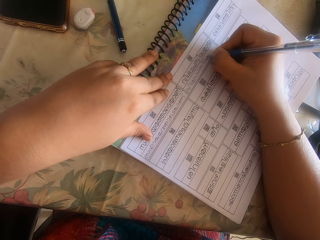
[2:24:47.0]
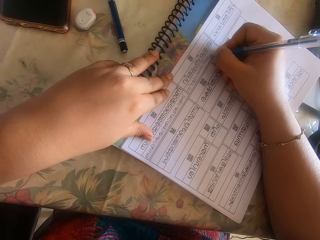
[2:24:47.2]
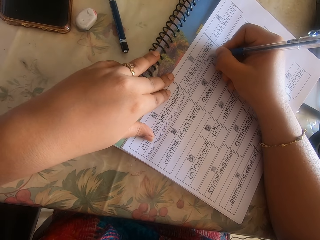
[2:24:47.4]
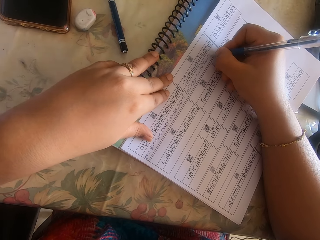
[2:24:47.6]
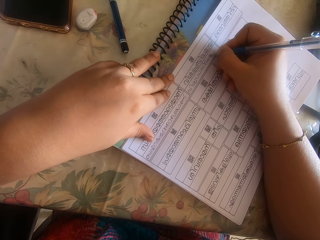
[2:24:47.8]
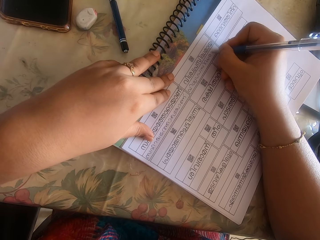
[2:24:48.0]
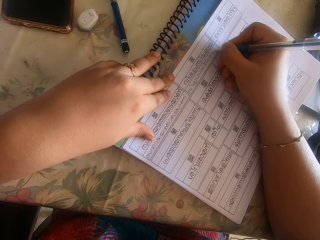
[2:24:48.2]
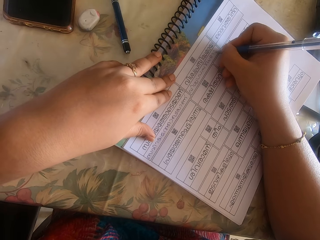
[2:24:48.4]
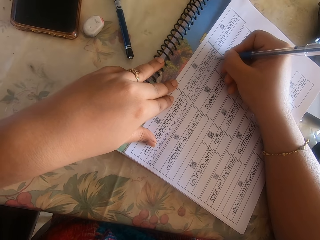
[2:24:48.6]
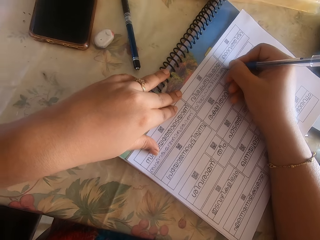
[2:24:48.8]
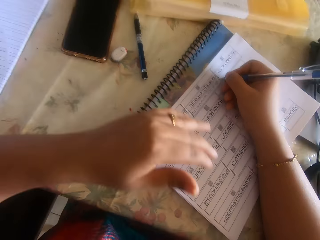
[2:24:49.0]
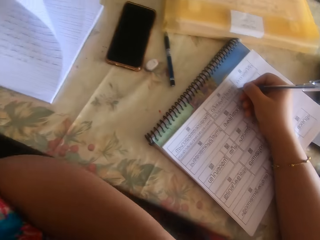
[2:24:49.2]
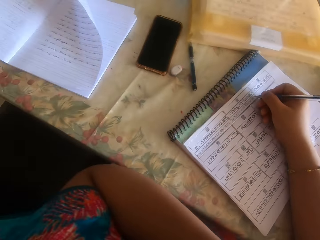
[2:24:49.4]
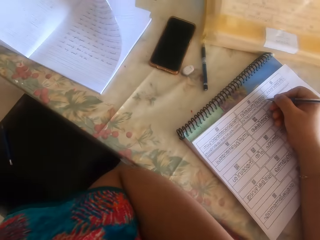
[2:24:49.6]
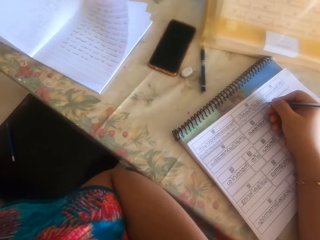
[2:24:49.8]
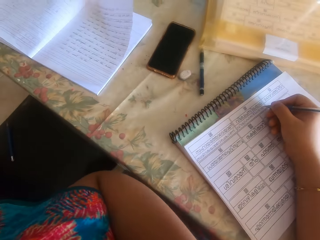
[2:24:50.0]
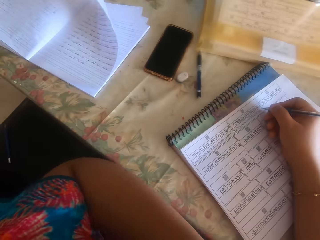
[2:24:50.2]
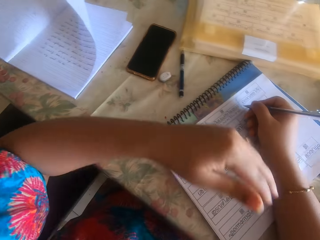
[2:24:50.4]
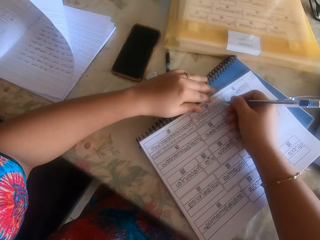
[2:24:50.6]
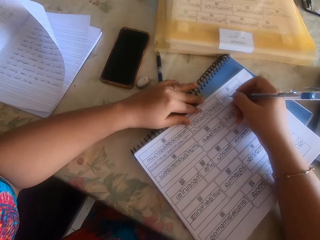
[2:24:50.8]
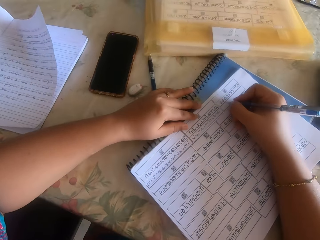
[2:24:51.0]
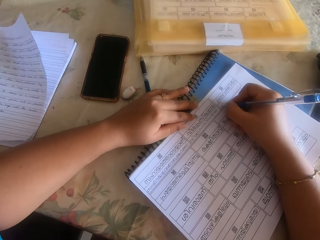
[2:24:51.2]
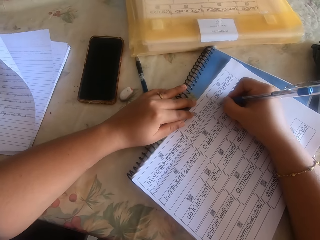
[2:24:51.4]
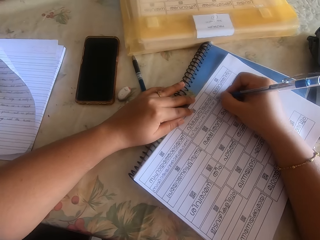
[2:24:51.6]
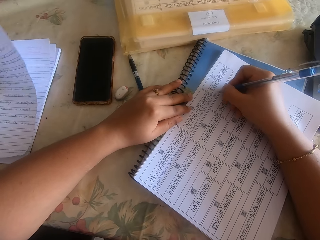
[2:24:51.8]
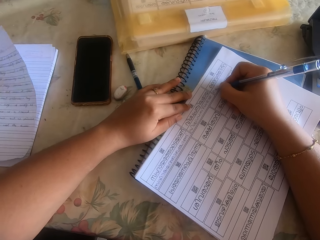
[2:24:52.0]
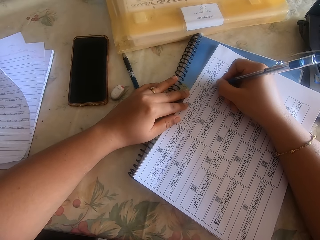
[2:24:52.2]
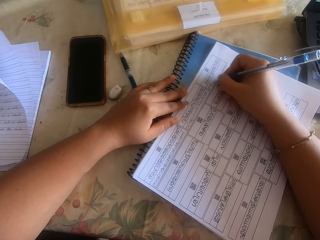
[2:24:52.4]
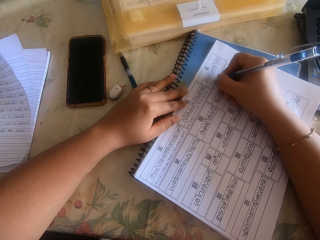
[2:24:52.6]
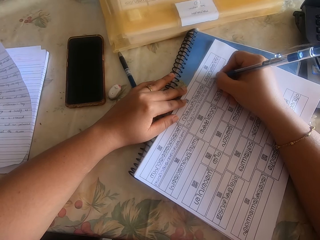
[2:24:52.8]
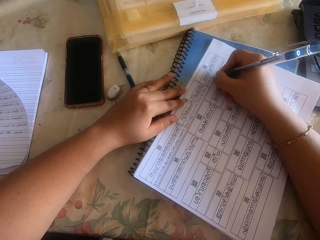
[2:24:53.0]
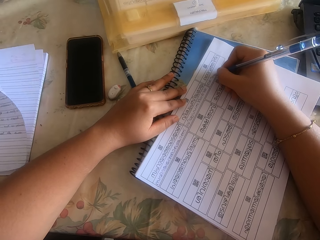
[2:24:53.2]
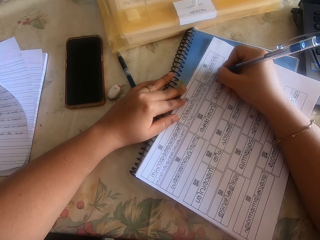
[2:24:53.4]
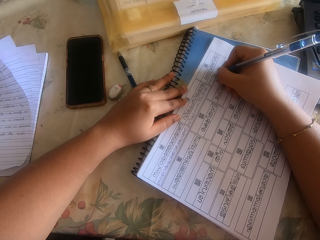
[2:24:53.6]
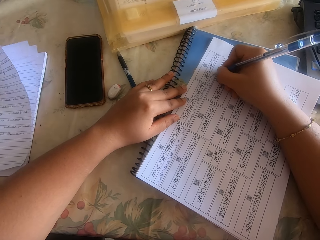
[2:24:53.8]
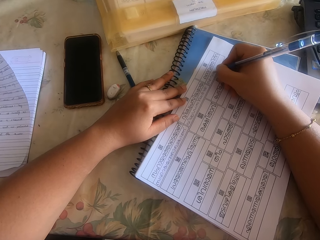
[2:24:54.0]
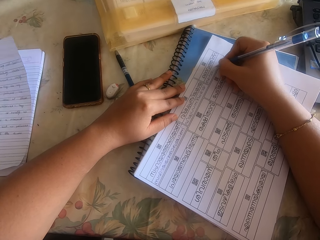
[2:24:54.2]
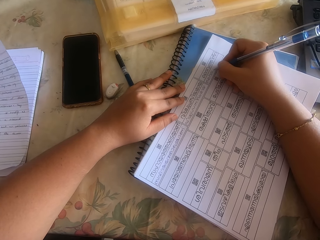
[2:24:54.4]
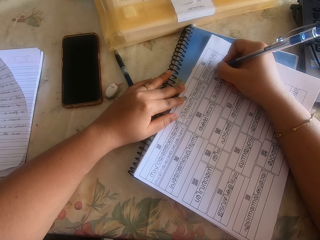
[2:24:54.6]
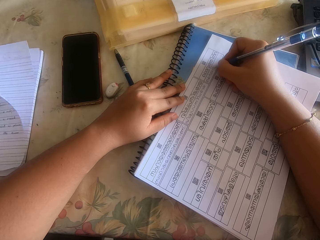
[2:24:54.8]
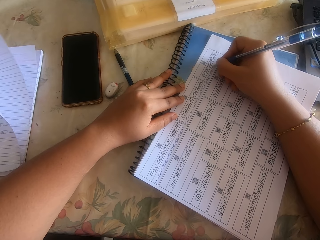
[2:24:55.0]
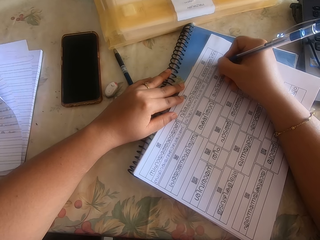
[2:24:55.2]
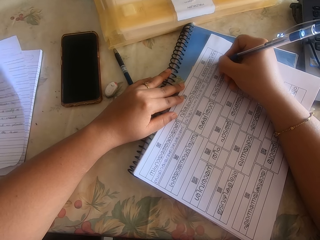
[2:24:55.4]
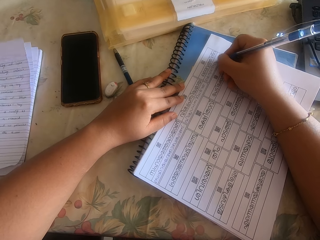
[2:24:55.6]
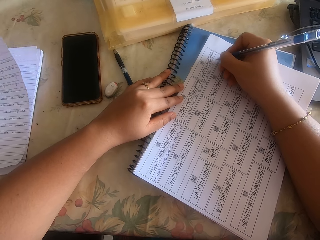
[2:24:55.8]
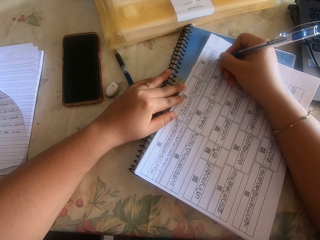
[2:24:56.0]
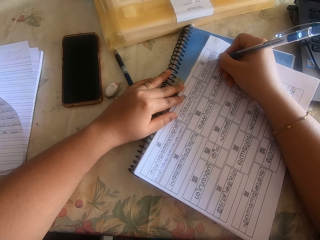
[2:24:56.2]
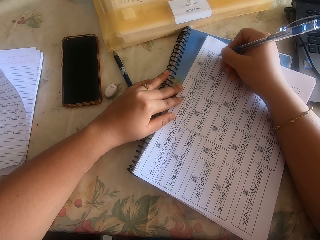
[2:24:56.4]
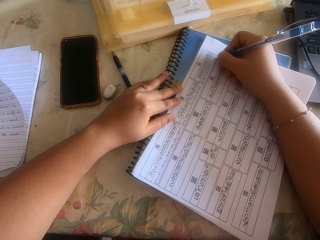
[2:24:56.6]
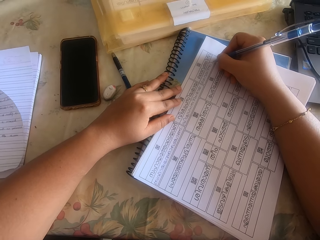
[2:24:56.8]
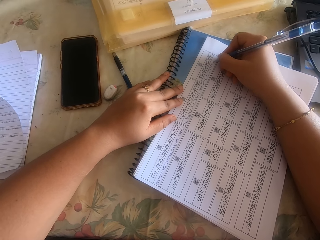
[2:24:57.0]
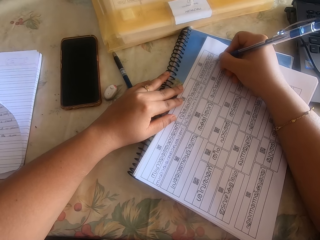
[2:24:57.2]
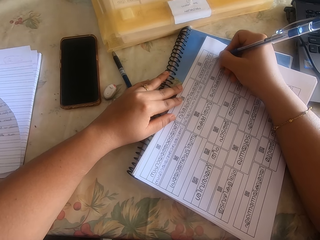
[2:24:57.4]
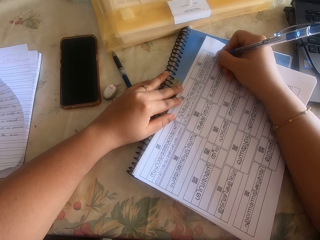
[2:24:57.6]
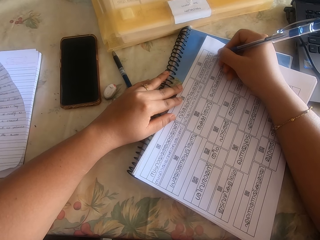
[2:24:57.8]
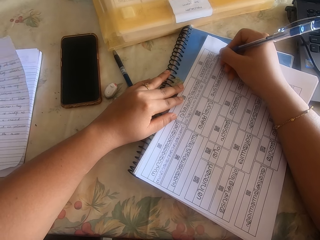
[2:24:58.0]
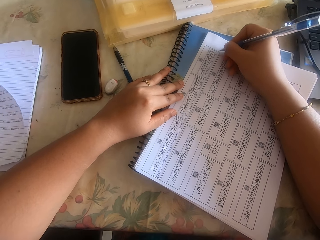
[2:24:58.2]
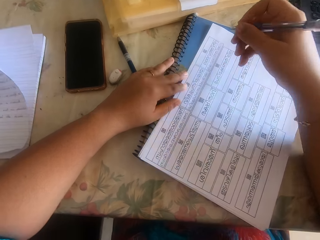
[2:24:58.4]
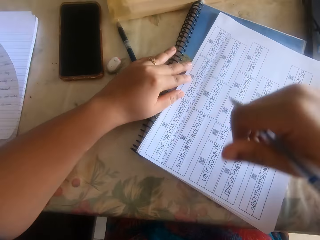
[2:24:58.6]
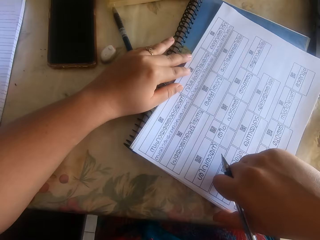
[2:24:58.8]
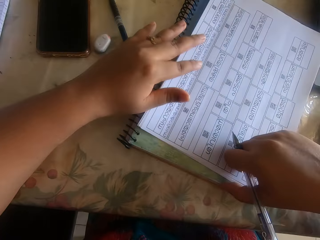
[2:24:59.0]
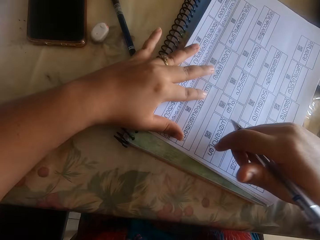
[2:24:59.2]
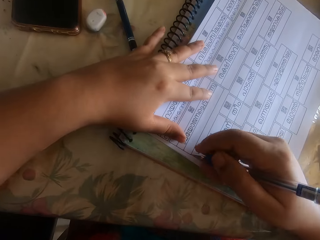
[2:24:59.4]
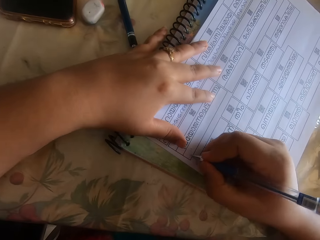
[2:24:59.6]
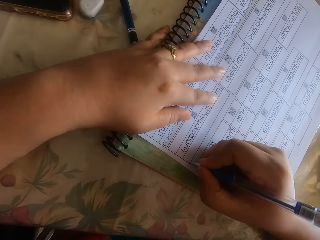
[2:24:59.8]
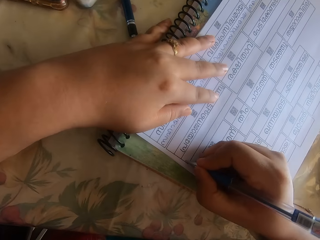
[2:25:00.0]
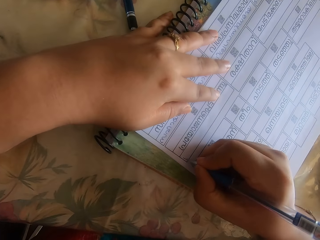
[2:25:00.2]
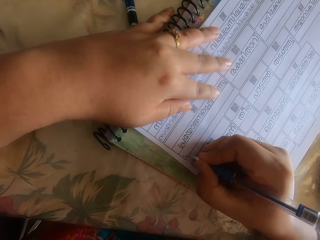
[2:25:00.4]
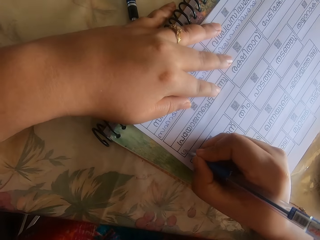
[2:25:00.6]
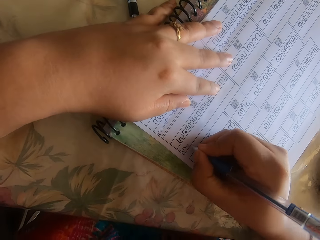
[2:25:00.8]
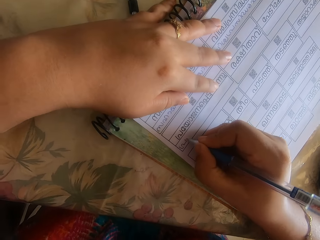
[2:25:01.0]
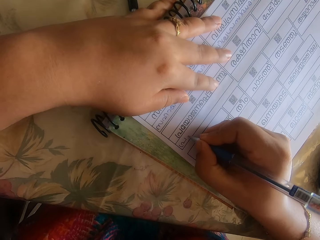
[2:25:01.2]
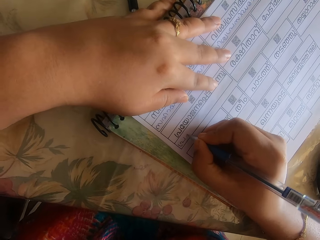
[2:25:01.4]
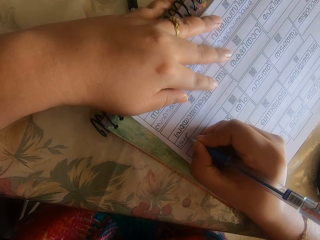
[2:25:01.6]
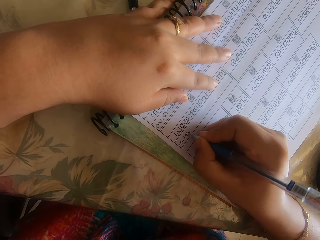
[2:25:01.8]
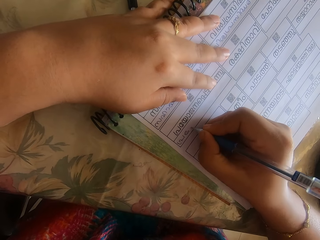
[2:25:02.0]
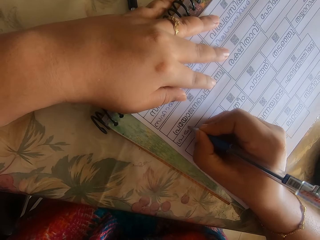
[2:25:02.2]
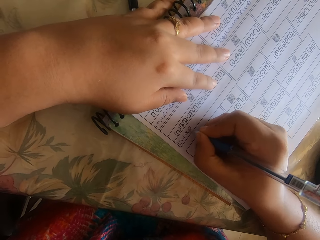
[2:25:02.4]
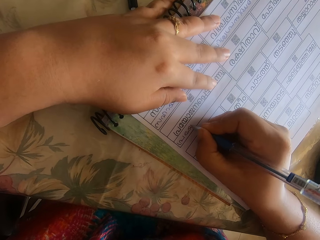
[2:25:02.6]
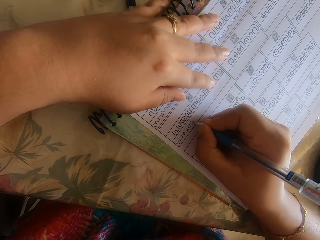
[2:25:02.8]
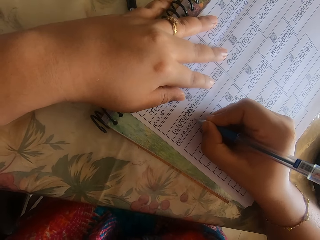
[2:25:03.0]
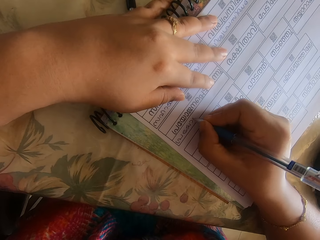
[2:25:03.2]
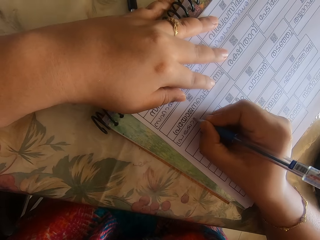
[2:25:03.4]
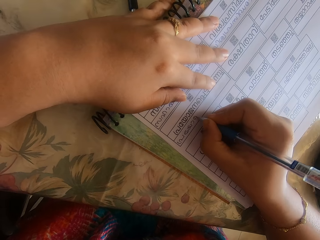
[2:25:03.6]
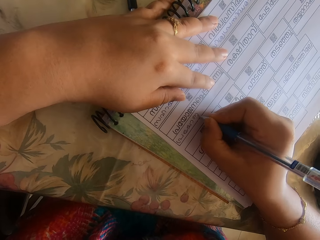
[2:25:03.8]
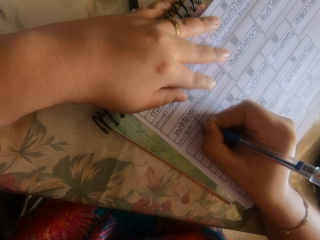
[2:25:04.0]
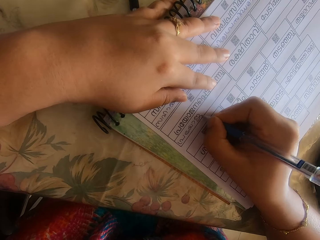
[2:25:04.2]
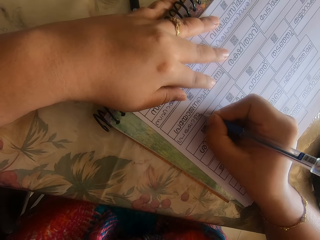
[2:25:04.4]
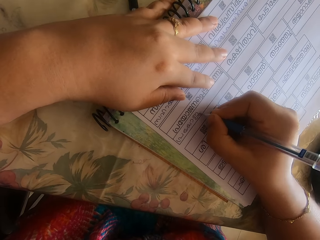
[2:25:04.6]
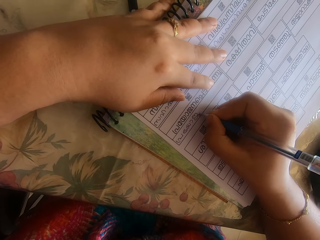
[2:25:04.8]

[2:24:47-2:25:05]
The camera wearer takes her left hand off the paper on the table. She holds the paper on the table with her left hand. She touches the paper and writes on the paper. She adjusts the paper on the table with her right hand. She writes on the paper with the pen in her right hand.
